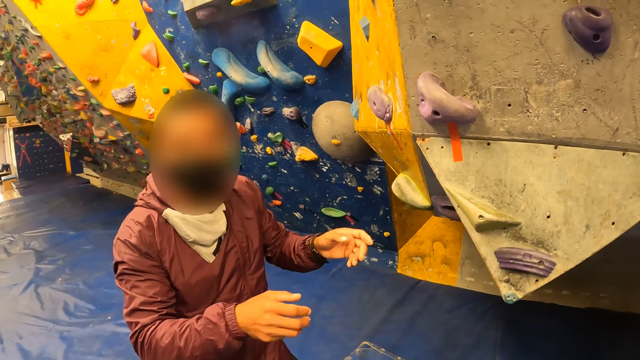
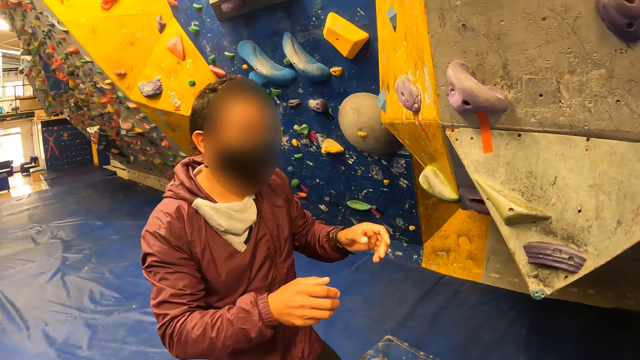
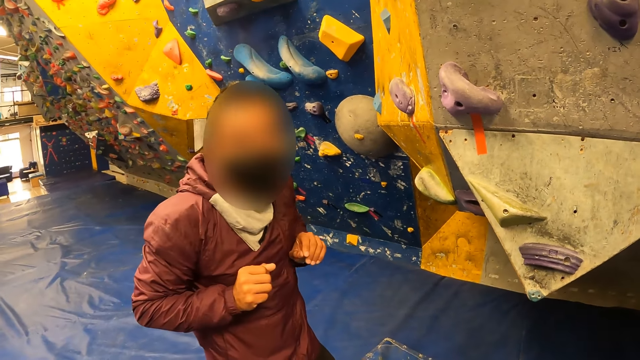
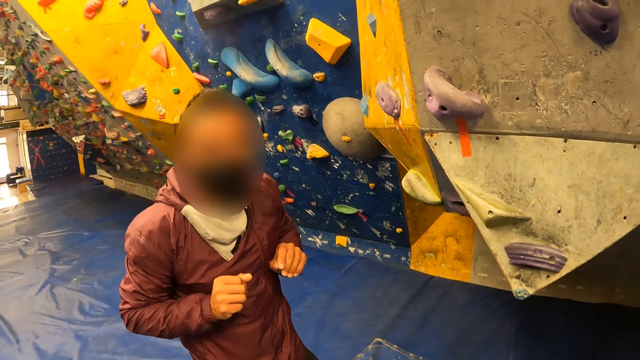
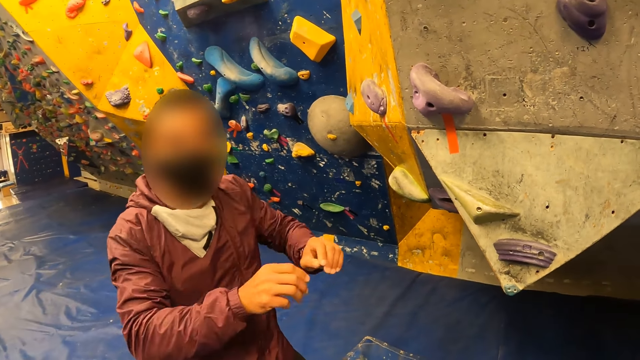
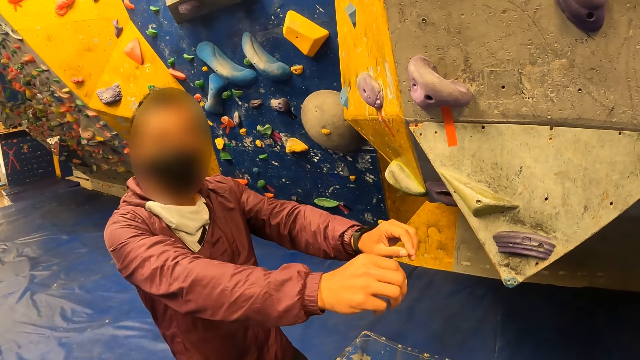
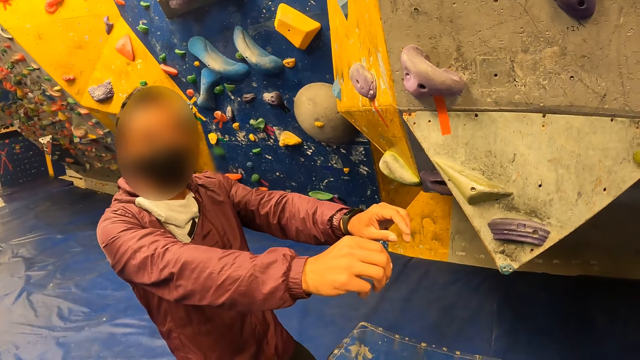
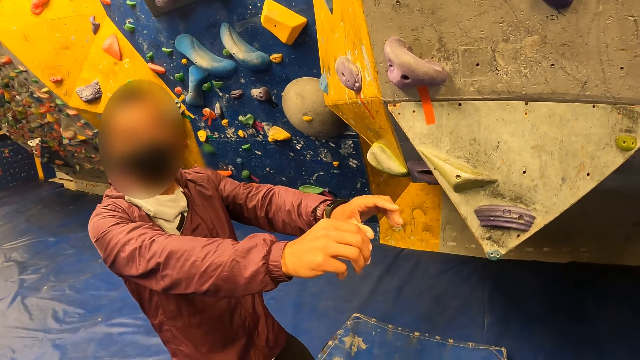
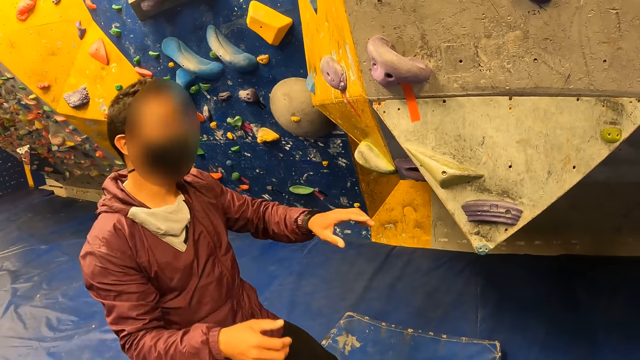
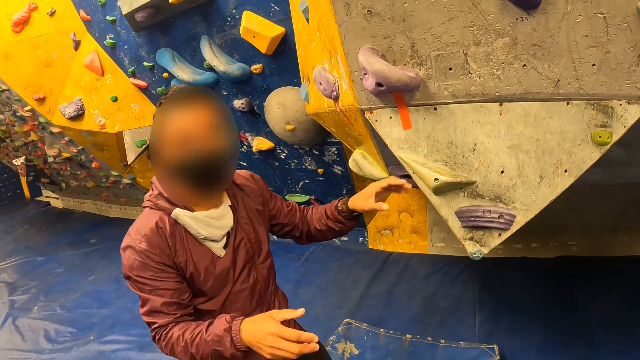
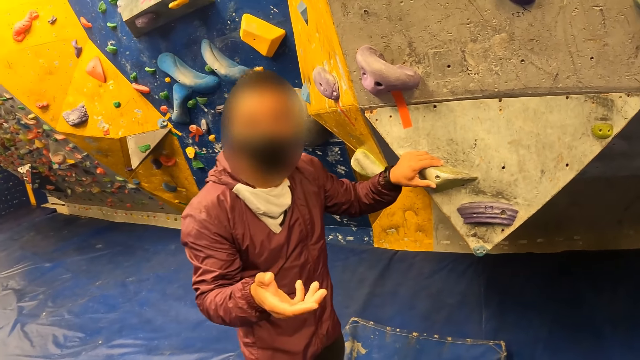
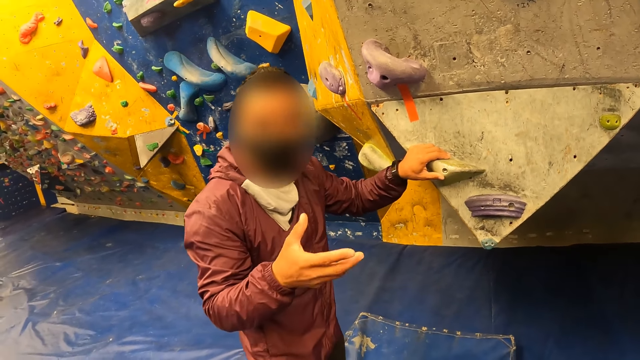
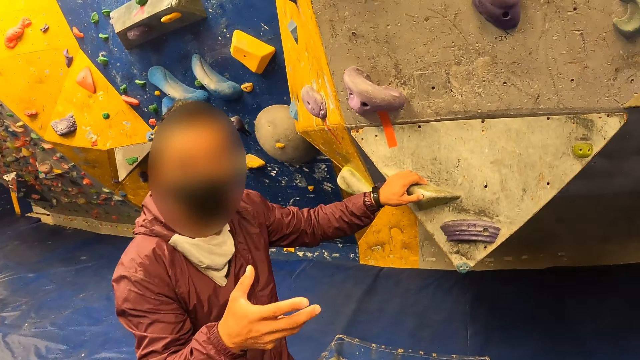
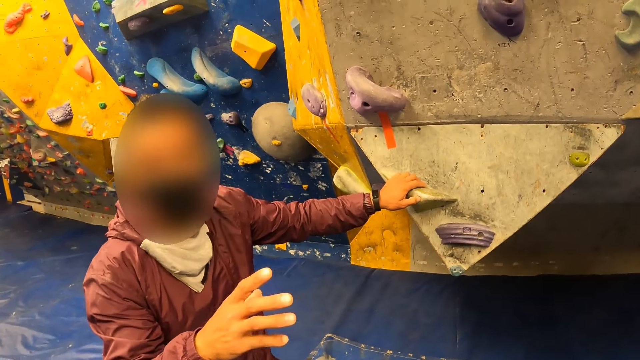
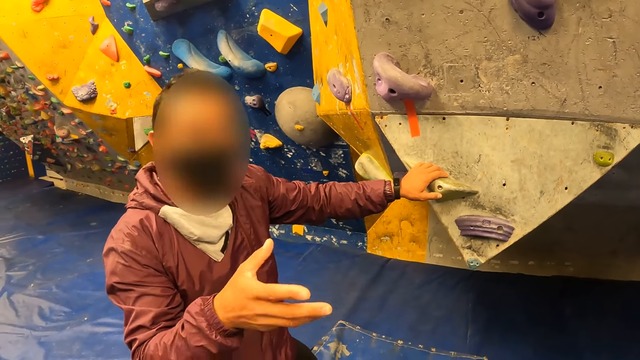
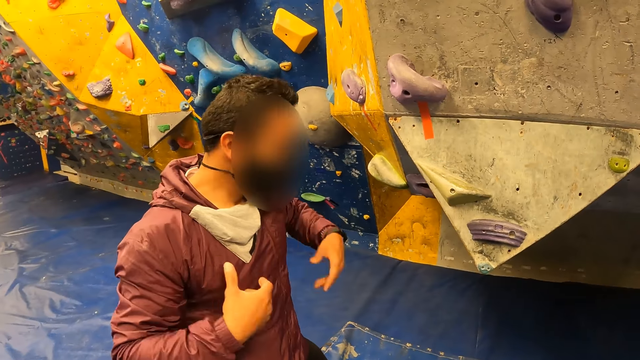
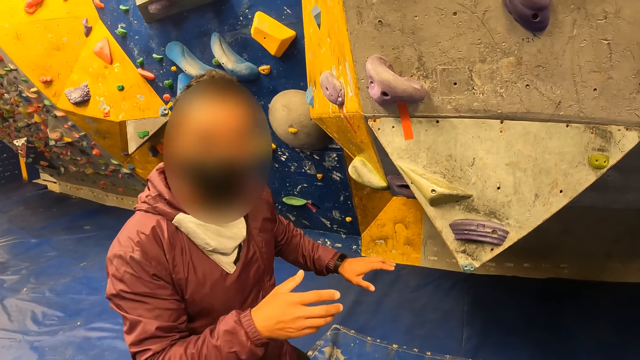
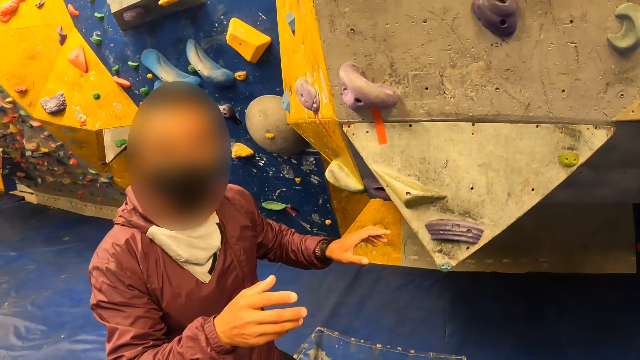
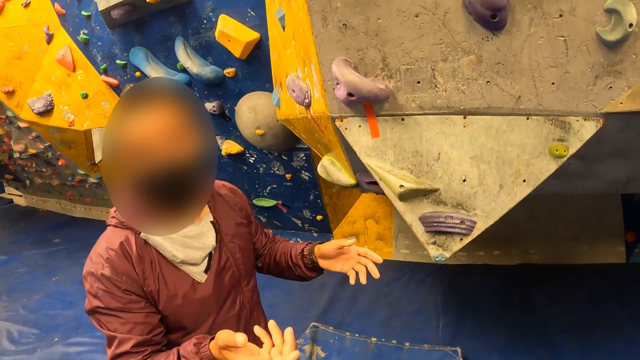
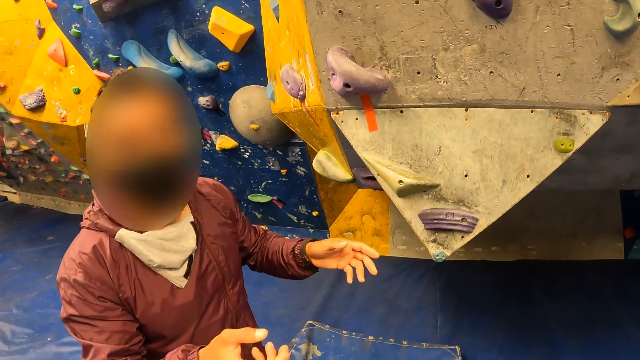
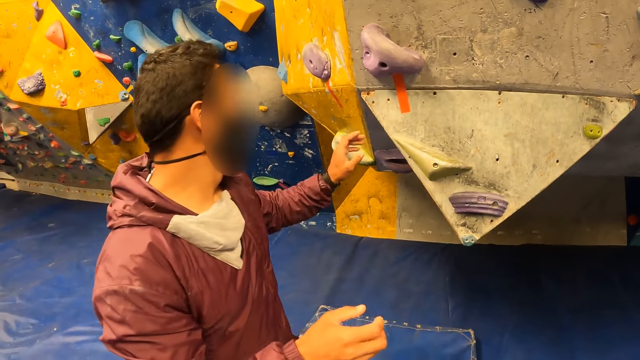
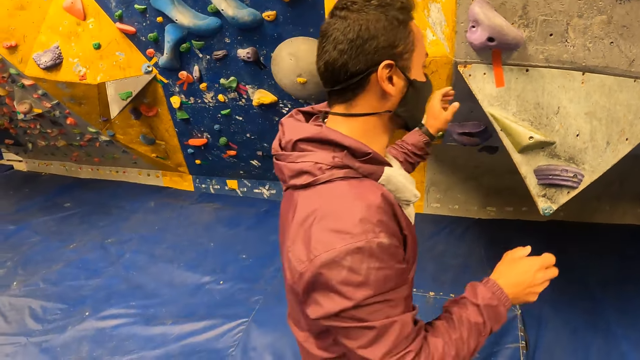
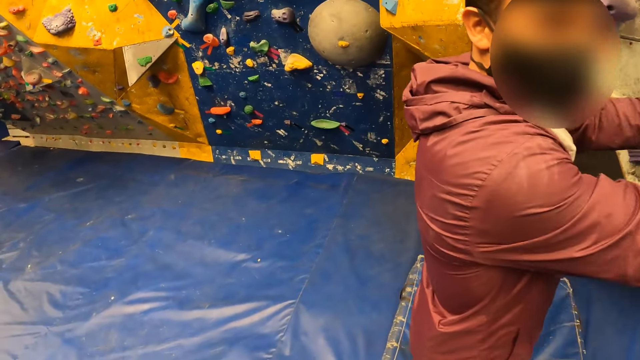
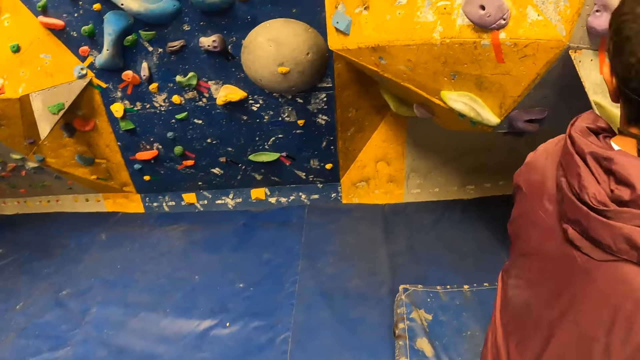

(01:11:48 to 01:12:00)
The man holds the climbing wall with his left hand. The man removes his left hand from the climbing wall.

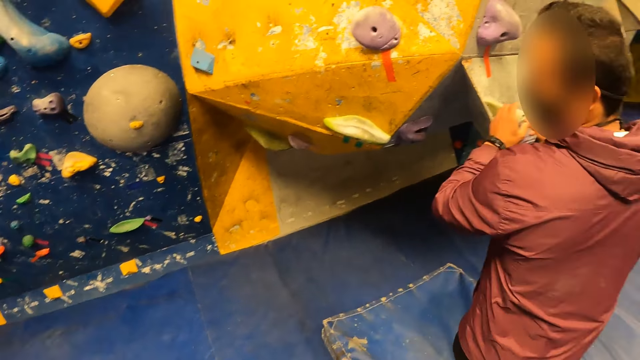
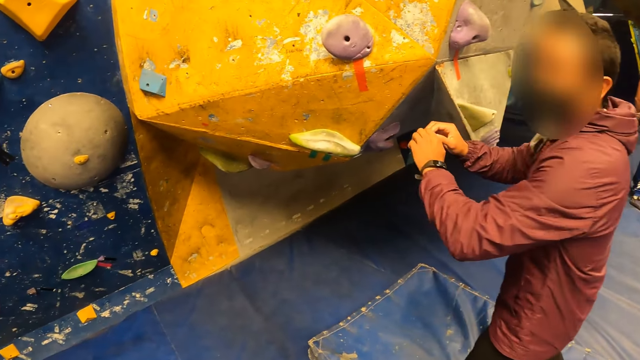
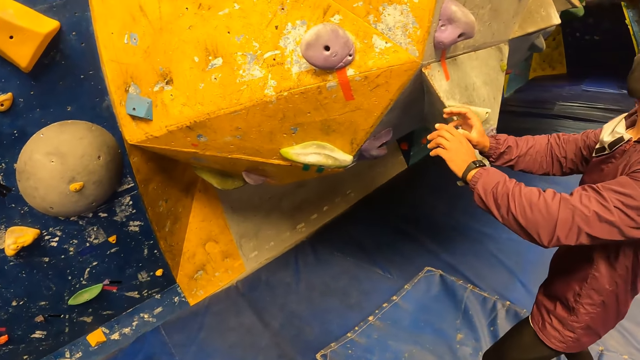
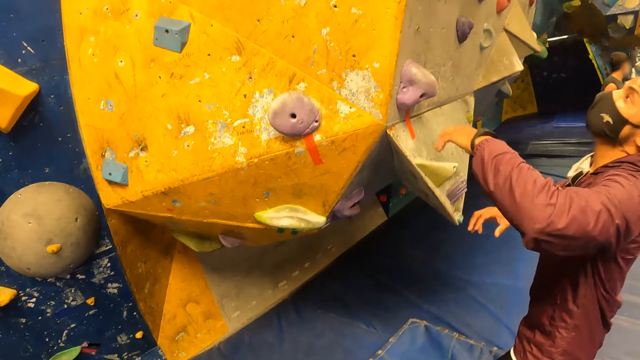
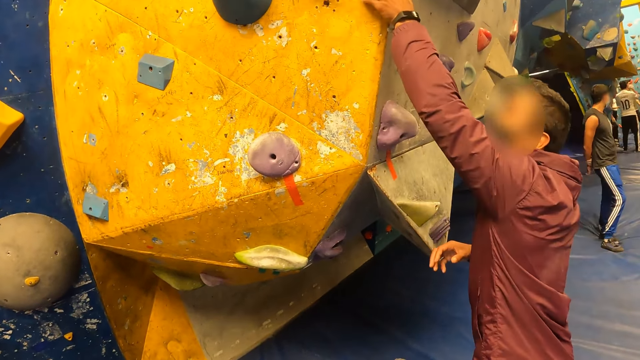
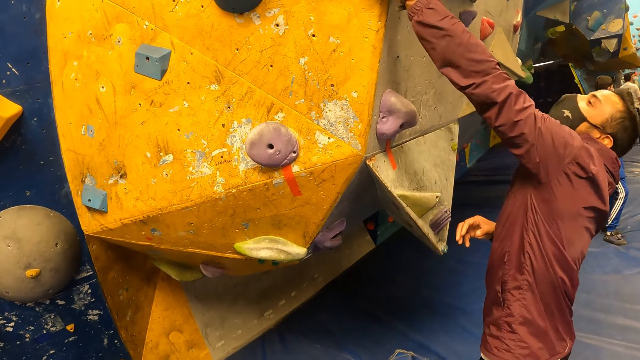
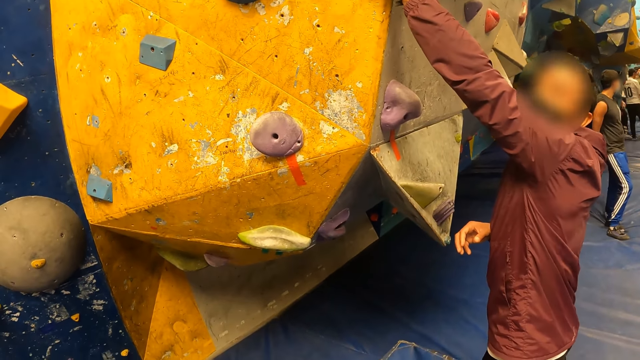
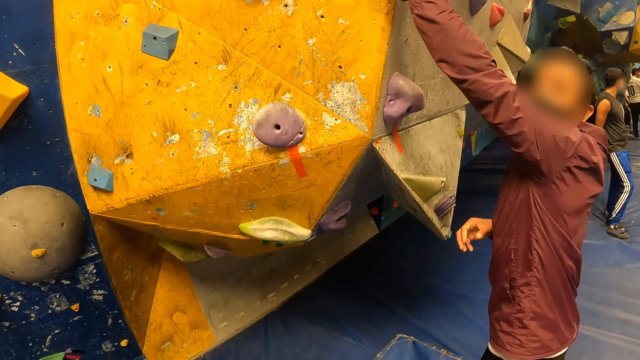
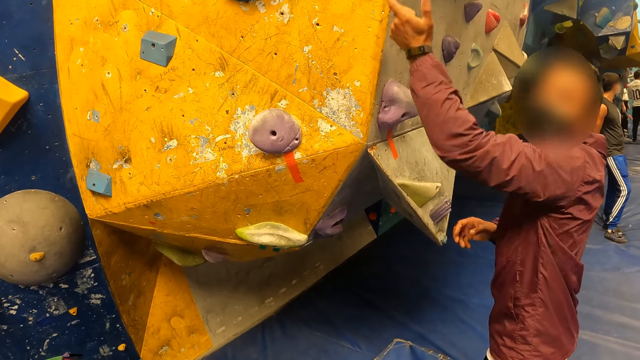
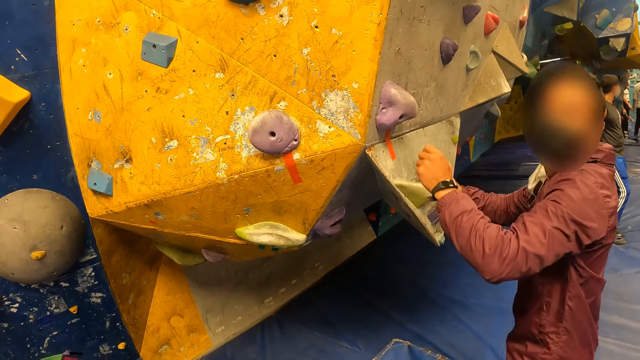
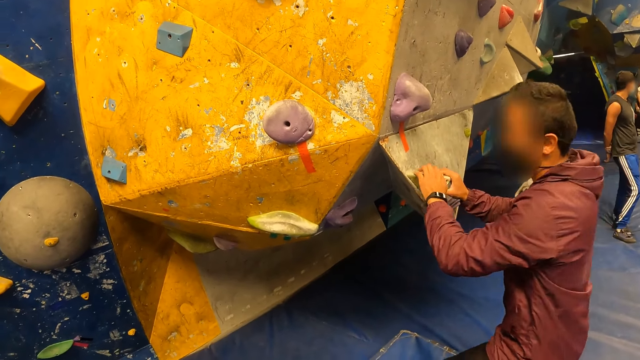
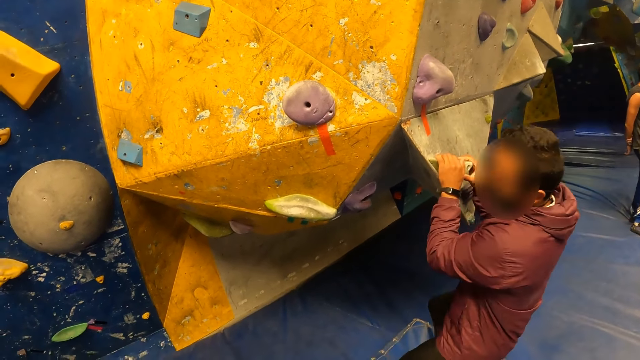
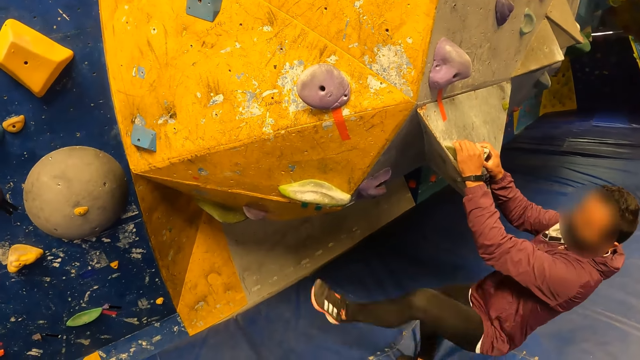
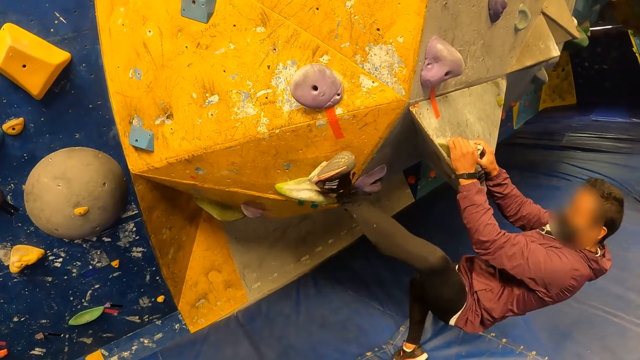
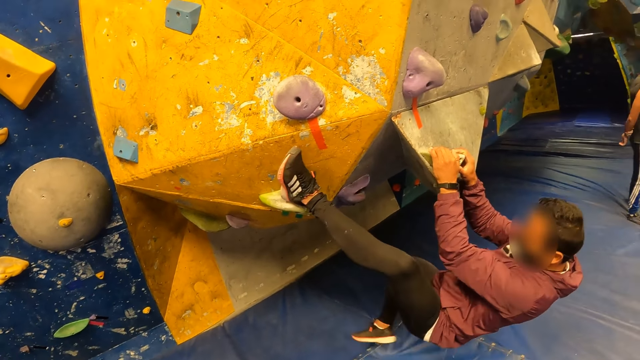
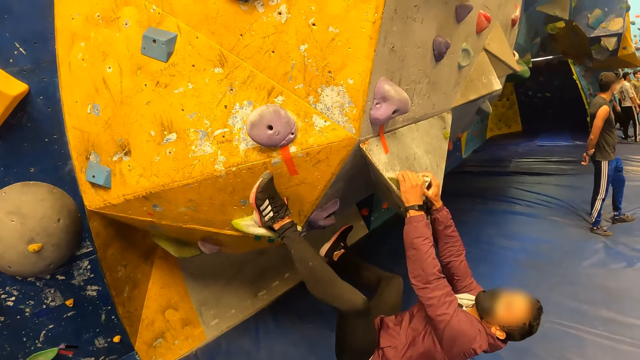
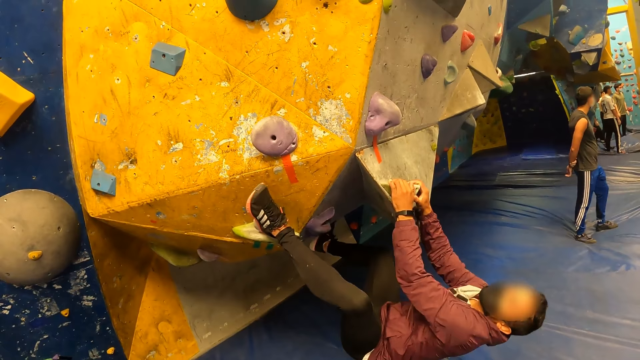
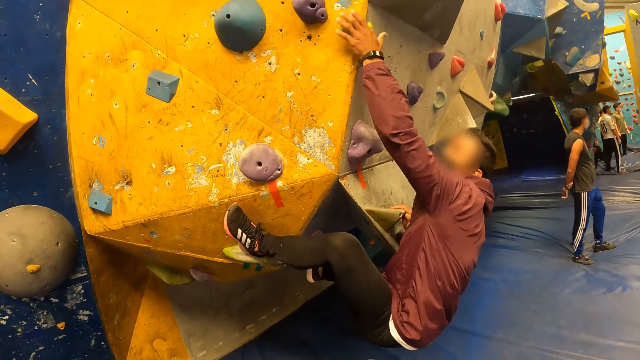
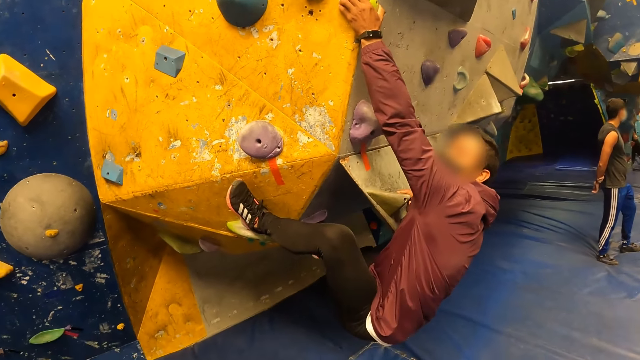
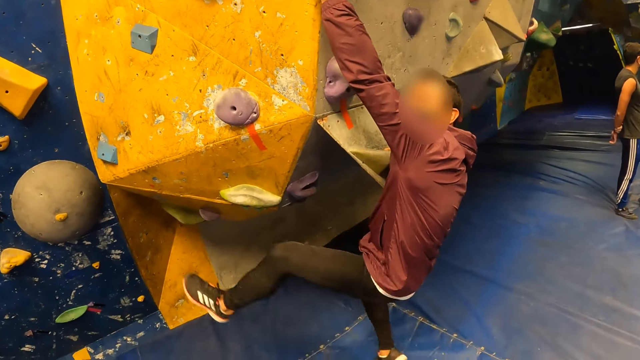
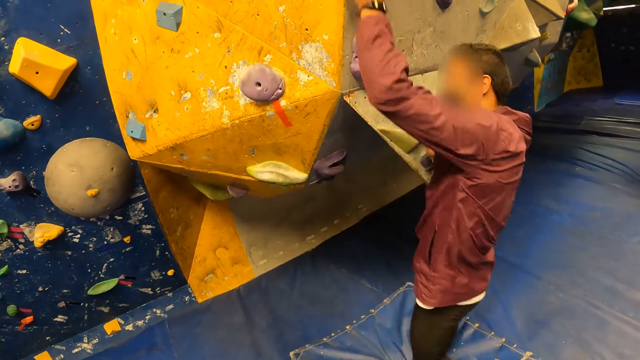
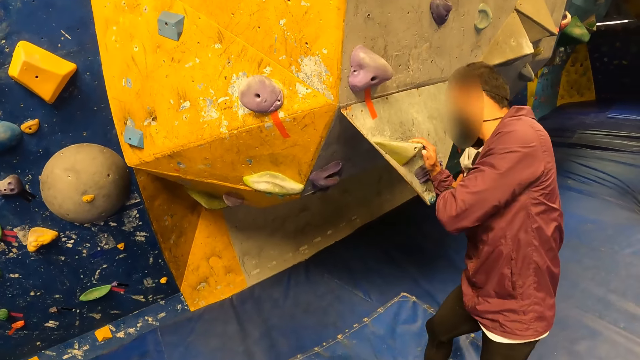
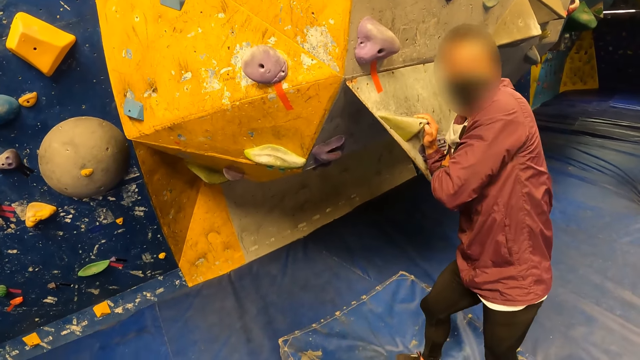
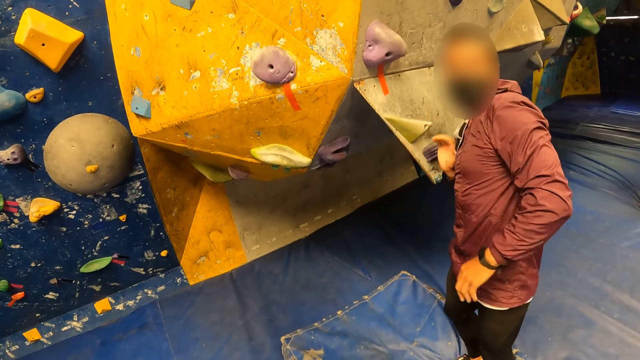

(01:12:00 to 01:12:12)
The man puts his left hand on the climbing wall. The man removes his left hand from the climbing wall. The man places both hands on the climbing wall. The man climbs and mounts the climbing wall with both hands. The man jumps down from the climbing wall.
